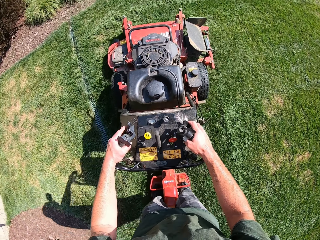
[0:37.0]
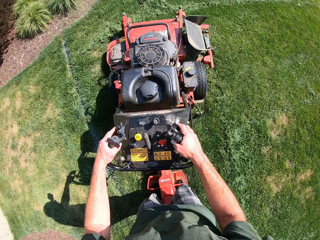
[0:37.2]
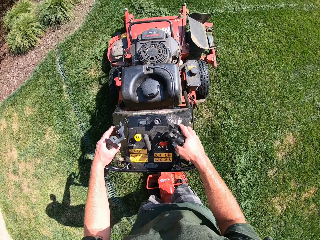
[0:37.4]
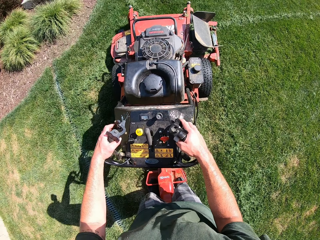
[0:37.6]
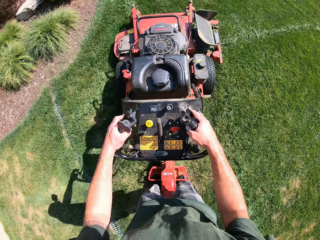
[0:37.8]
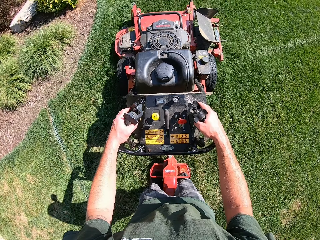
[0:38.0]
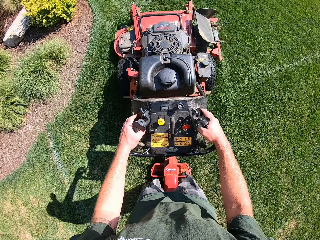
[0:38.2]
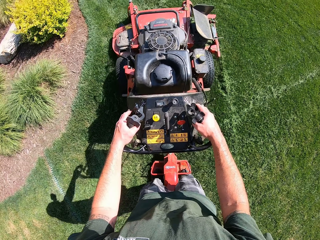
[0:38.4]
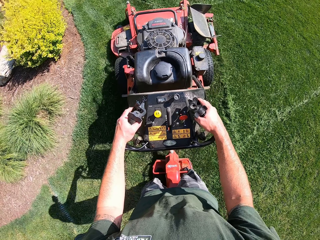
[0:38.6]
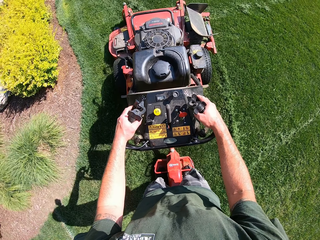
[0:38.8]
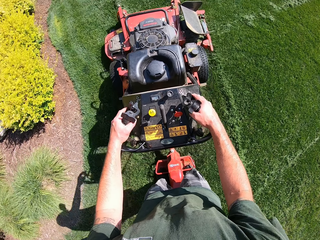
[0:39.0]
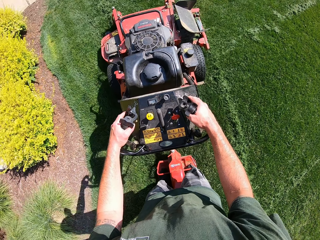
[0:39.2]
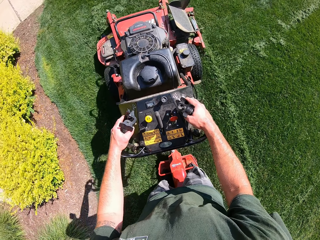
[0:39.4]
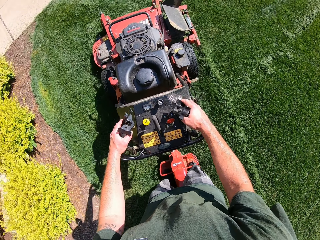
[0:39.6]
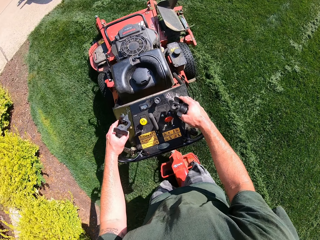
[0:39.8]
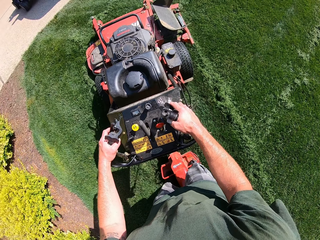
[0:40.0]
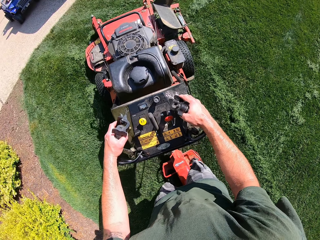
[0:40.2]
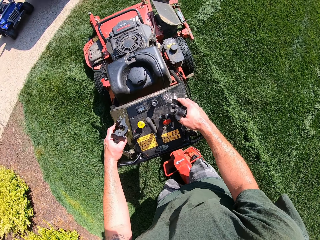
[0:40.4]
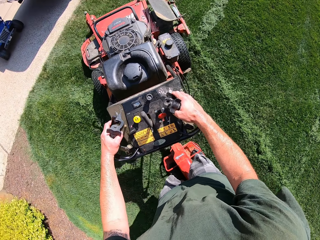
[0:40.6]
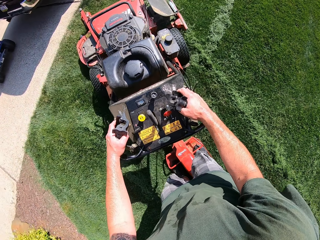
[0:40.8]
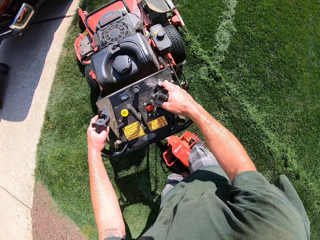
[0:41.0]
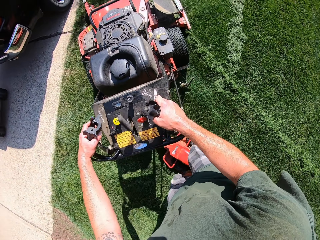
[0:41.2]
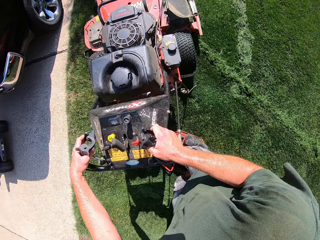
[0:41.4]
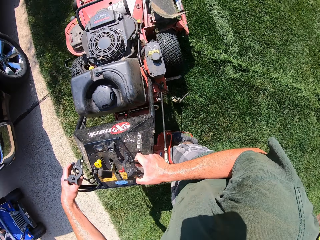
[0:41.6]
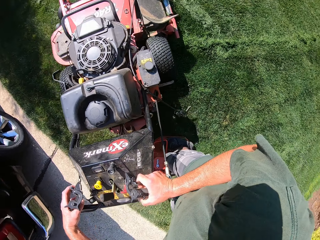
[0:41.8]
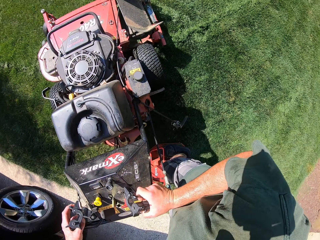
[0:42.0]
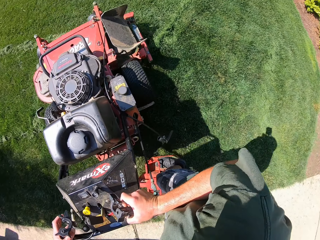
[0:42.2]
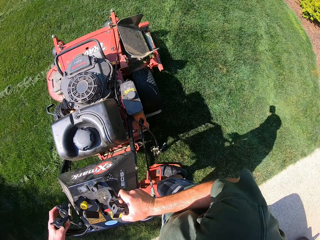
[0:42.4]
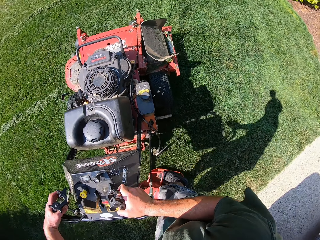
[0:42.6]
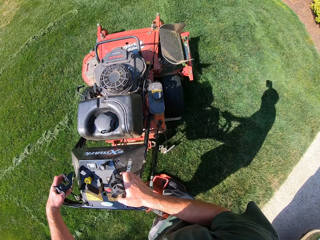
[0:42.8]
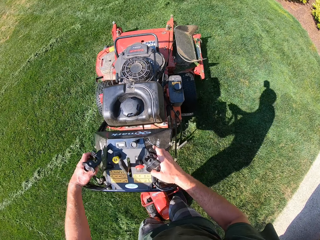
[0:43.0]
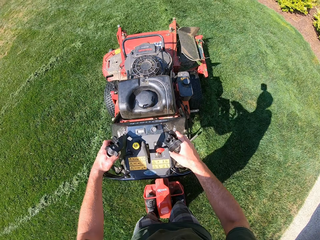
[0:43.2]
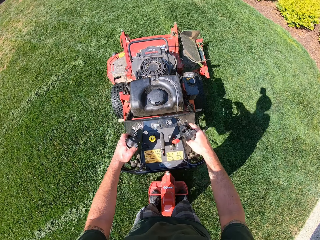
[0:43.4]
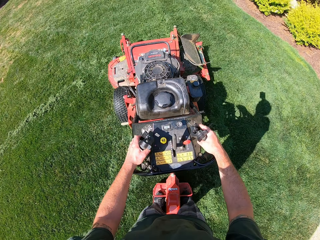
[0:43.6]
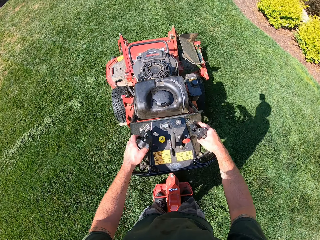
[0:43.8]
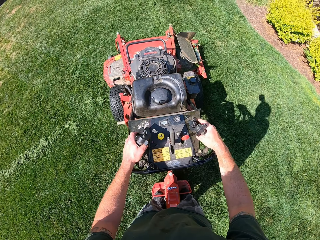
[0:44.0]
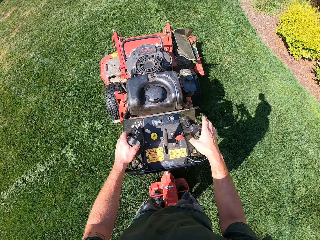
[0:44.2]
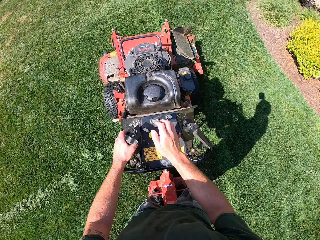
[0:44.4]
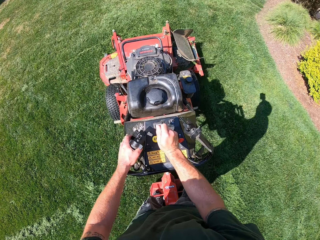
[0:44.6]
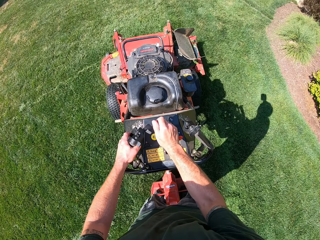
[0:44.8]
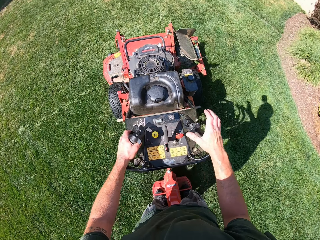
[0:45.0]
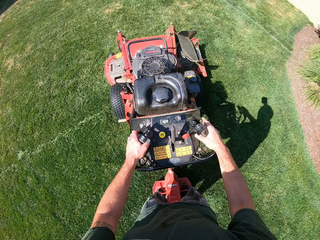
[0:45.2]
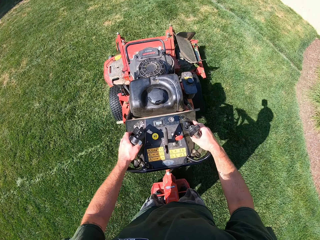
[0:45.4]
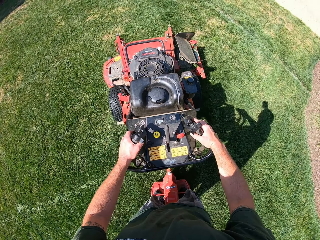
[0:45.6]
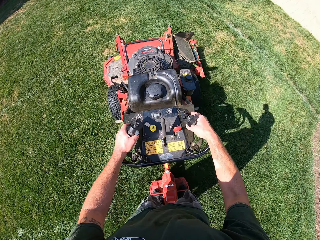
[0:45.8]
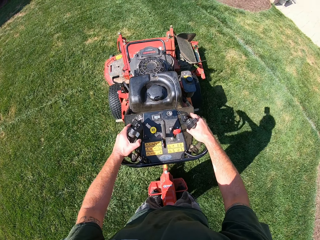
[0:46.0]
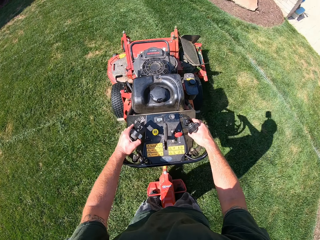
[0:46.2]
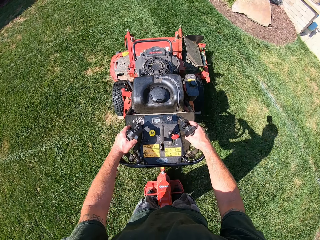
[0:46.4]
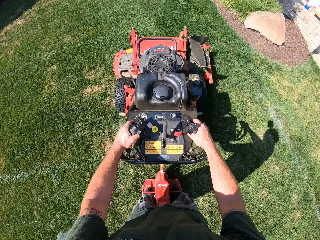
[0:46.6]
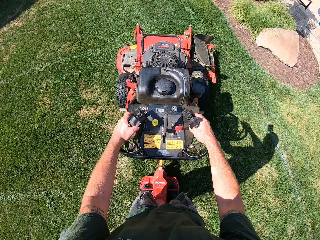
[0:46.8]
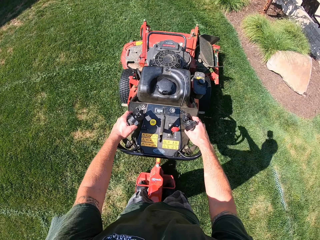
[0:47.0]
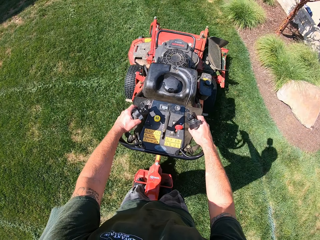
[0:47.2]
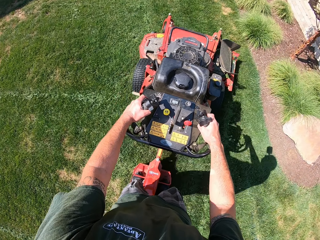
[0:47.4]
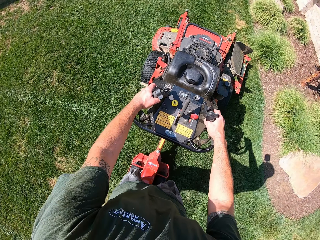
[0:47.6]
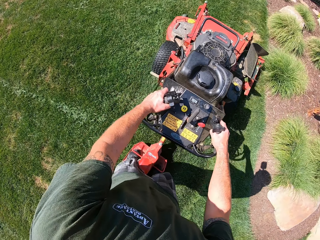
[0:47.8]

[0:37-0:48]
The camera wearer turns the lawnmower. He cuts grass with the lawnmower. He operates the lawn mower with his right hand. He touches the lawn mower switch and touches the lawn mower clutch lever. He continues to move the lawn mower across the surface of the grass with both hands.

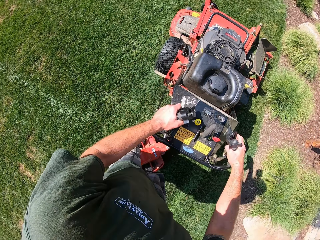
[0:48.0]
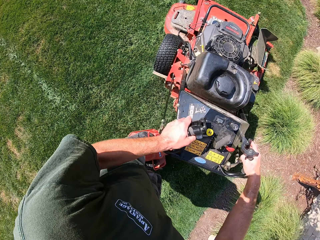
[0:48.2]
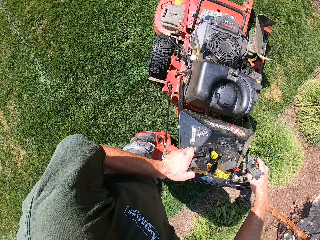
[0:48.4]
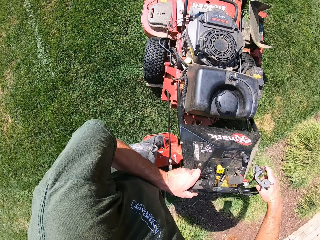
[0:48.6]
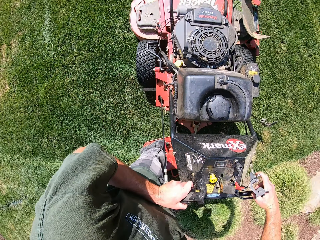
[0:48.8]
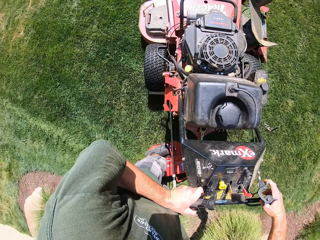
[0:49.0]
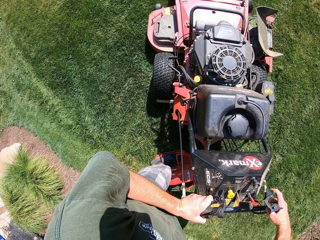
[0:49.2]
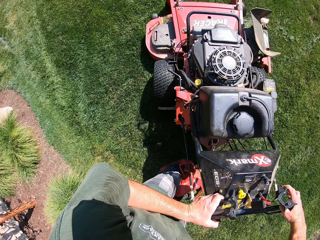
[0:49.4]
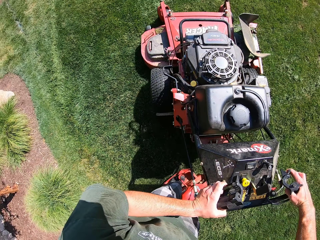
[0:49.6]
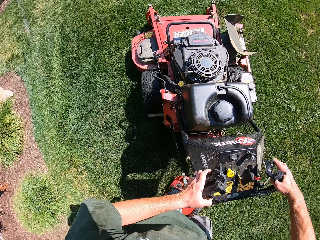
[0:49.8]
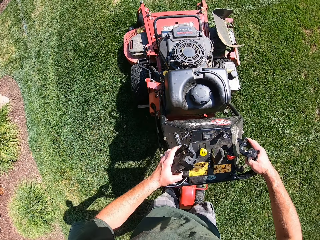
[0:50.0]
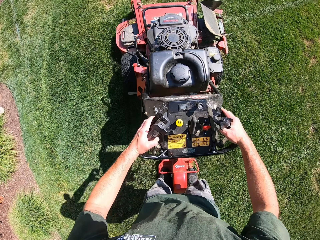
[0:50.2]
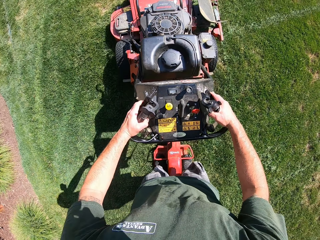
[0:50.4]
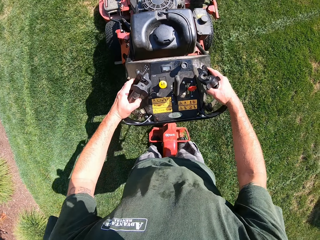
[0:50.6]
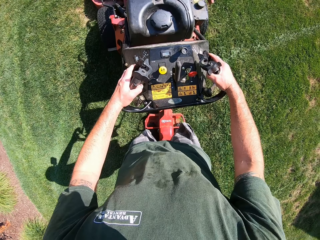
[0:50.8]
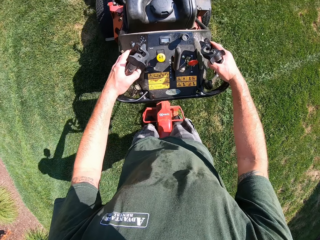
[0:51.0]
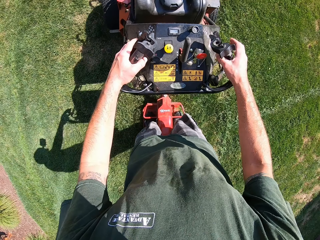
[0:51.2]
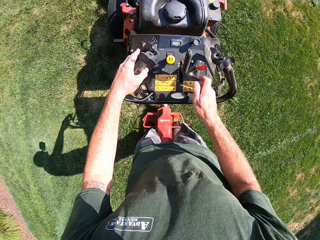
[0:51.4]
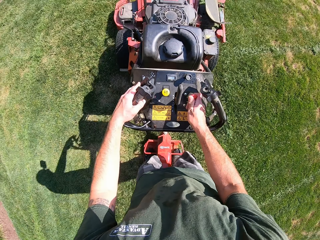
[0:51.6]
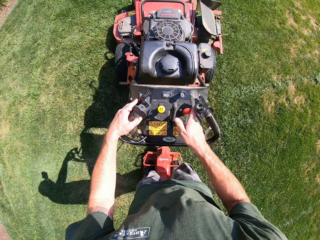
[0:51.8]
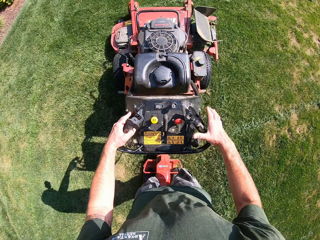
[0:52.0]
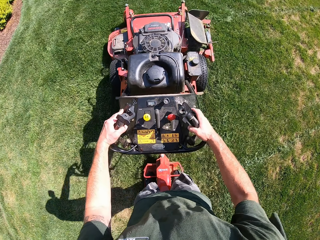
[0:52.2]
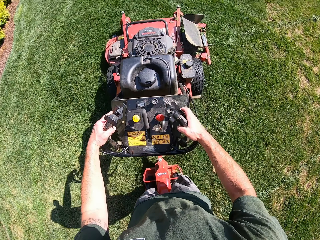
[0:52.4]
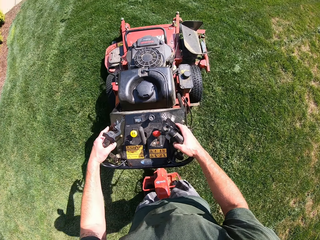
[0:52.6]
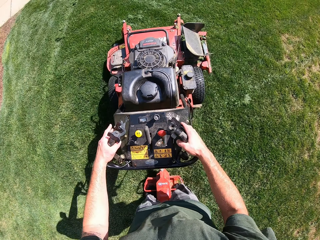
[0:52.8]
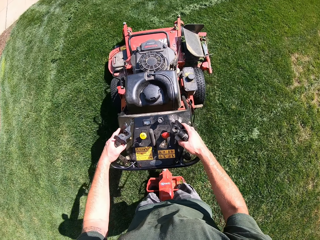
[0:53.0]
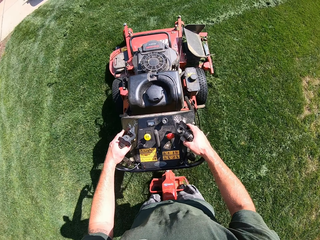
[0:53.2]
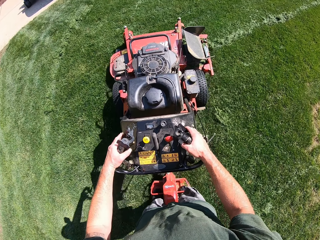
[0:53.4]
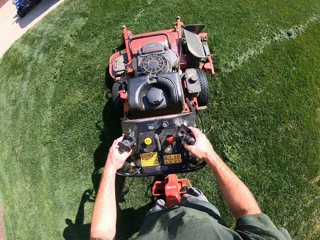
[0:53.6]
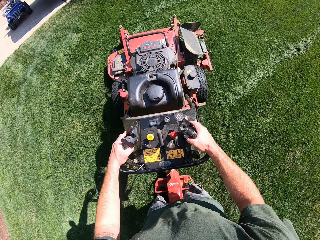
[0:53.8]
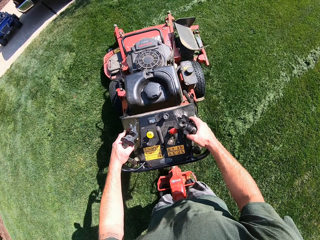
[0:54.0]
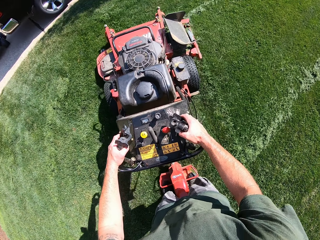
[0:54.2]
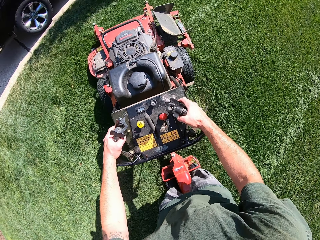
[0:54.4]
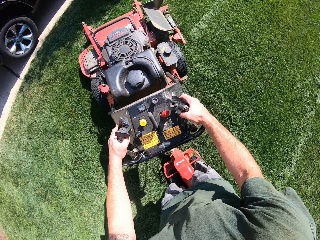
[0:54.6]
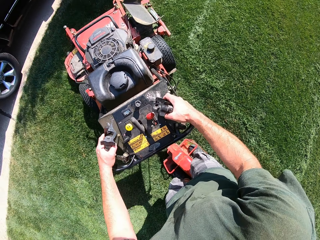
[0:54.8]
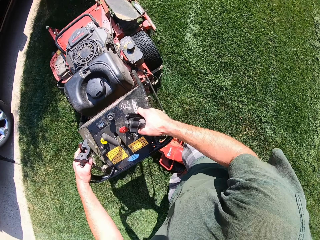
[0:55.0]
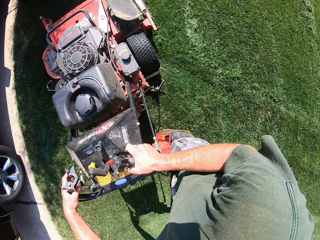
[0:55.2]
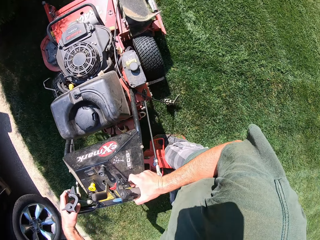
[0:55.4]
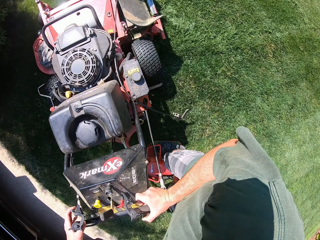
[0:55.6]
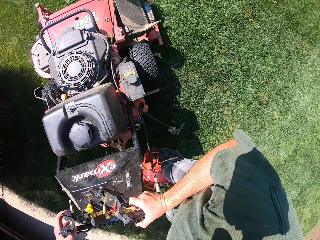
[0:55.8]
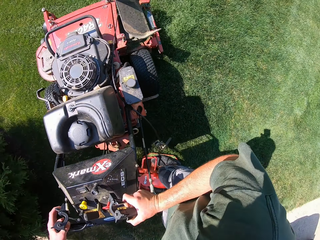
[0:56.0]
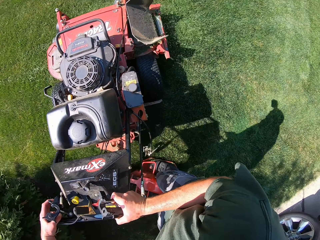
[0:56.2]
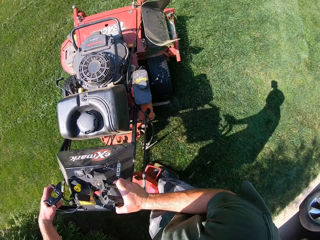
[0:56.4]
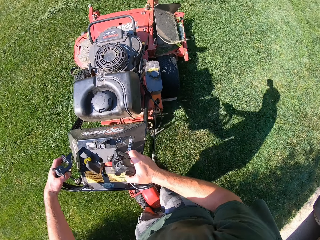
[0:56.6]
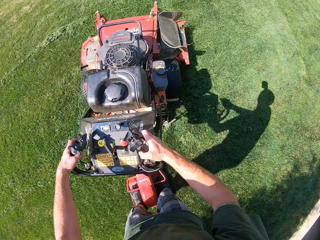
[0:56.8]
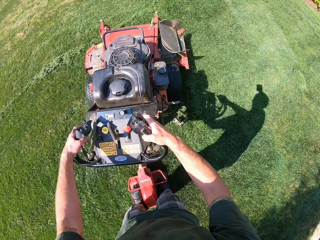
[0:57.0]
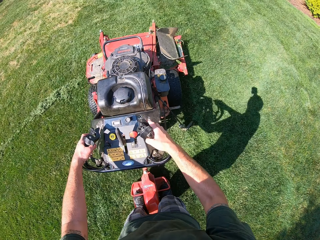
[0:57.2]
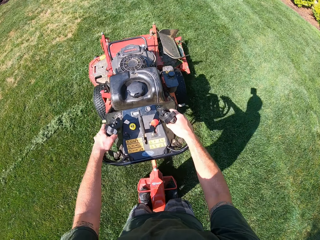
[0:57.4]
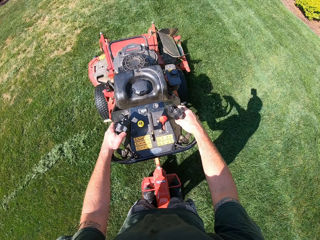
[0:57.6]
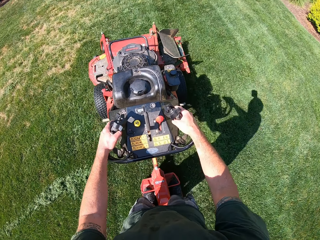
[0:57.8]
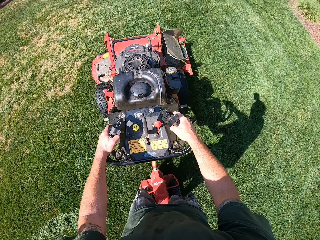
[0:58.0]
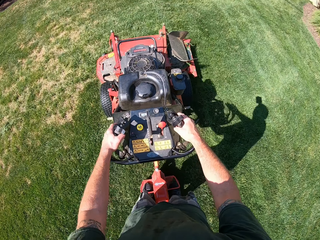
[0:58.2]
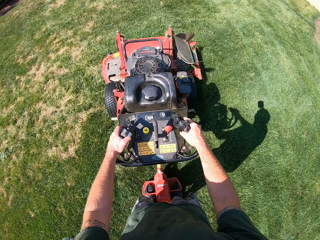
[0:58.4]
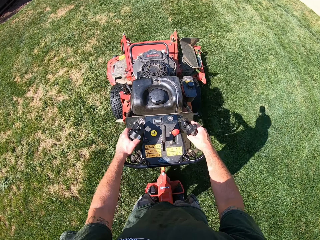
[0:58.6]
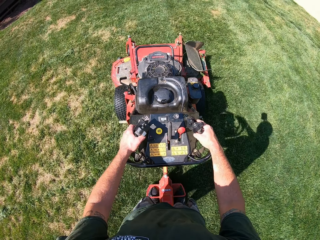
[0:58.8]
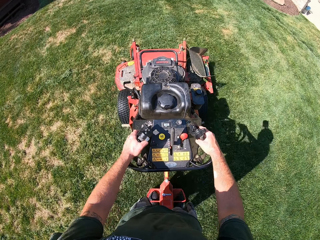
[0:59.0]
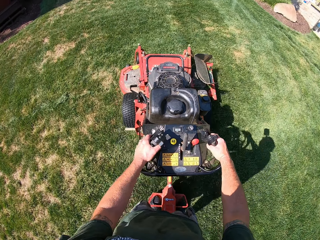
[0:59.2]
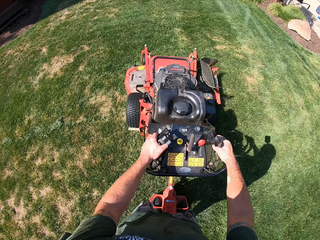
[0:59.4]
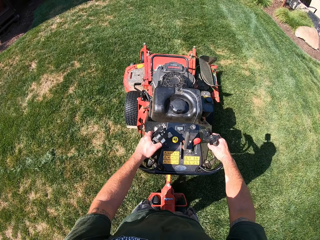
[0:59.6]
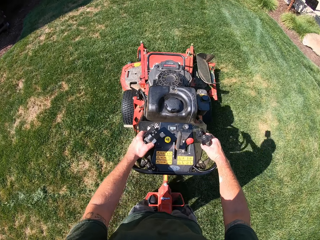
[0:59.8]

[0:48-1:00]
The camera wearer turns the lawnmower. He cuts grass with the lawnmower. He operates the lawn mower with his right hand. He moves the lawnmower gear lever. He continues to move the lawn mower across the surface of the grass with both hands. He touches the lawn mower clutch lever. He turns the lawnmower. He cuts grass with the lawnmower.
